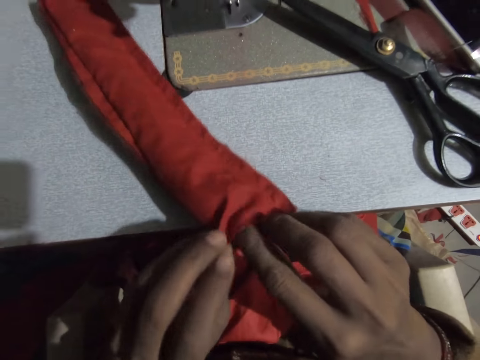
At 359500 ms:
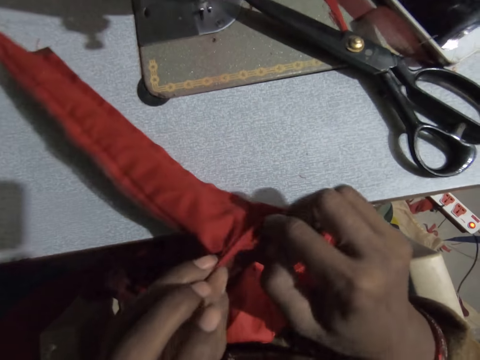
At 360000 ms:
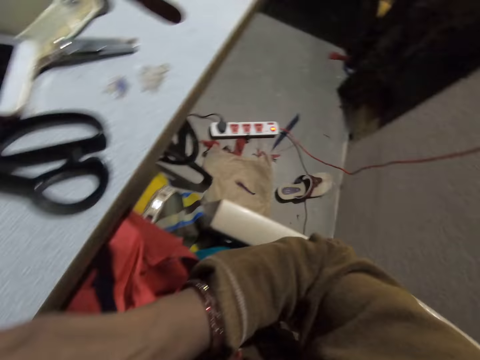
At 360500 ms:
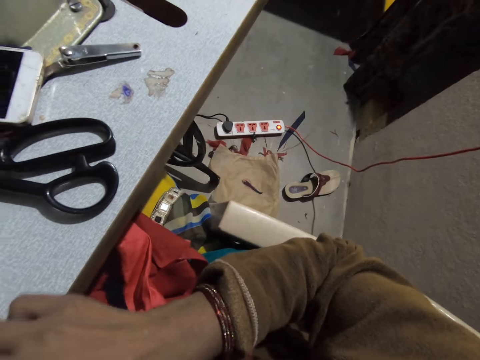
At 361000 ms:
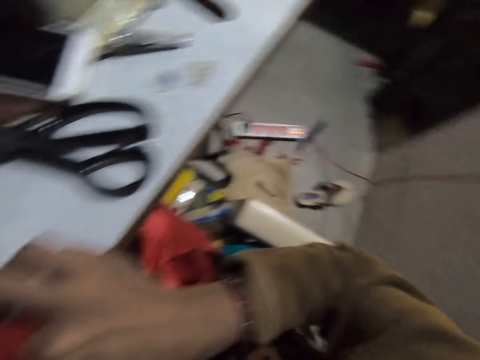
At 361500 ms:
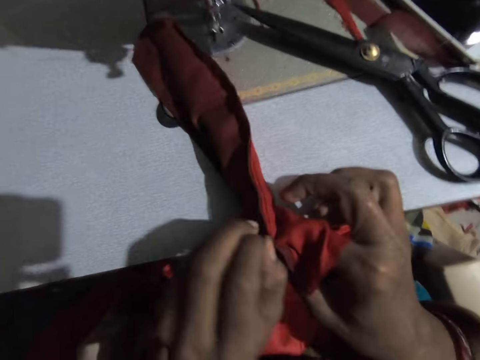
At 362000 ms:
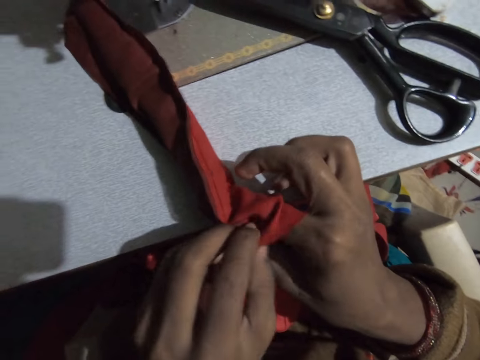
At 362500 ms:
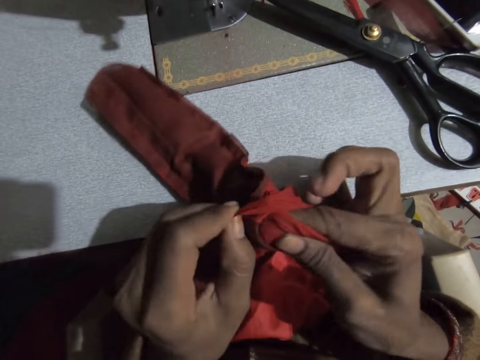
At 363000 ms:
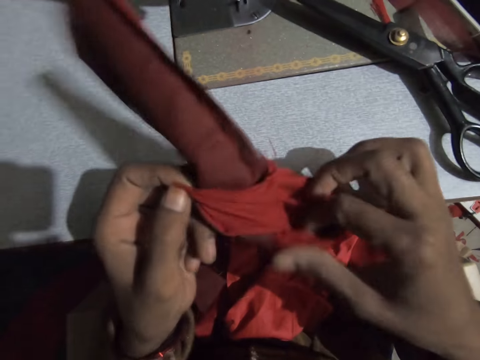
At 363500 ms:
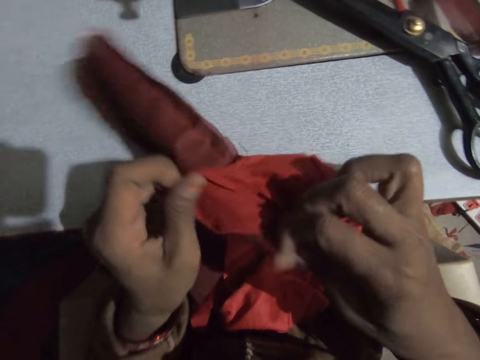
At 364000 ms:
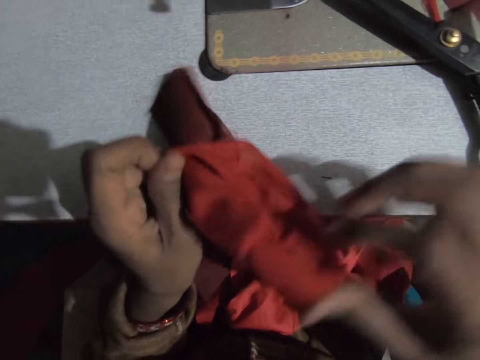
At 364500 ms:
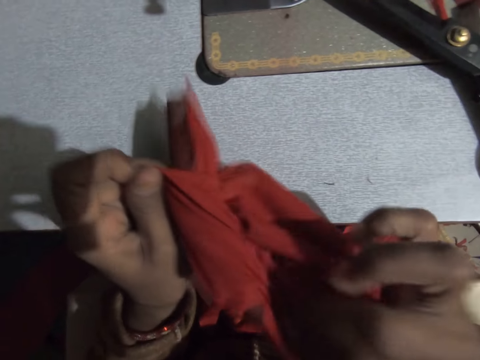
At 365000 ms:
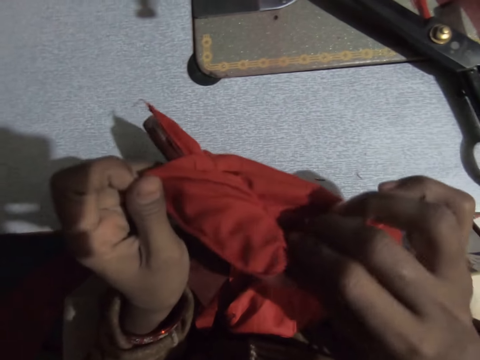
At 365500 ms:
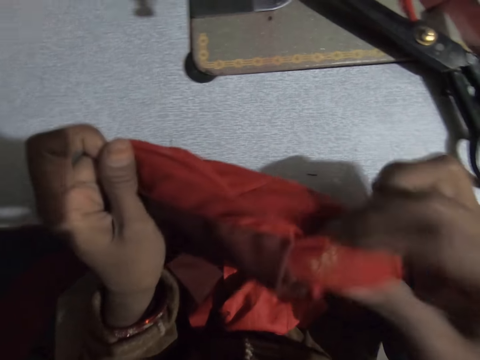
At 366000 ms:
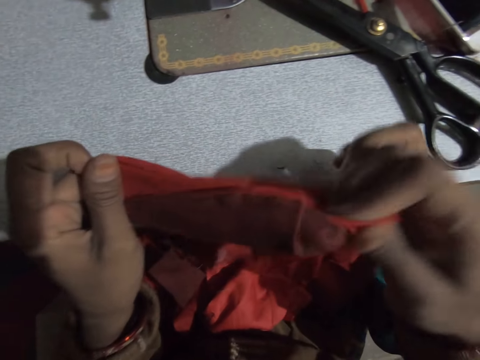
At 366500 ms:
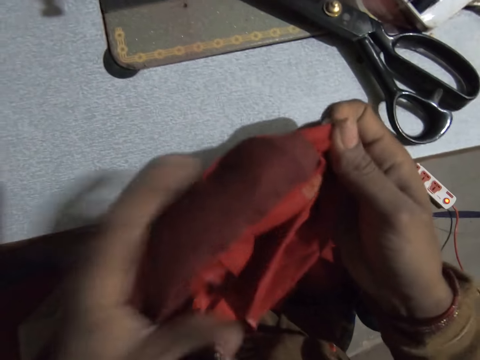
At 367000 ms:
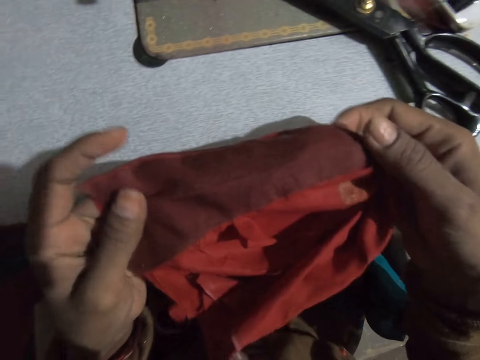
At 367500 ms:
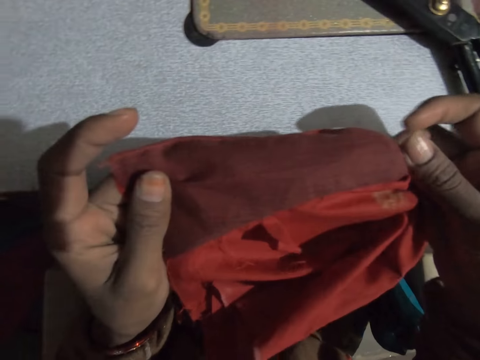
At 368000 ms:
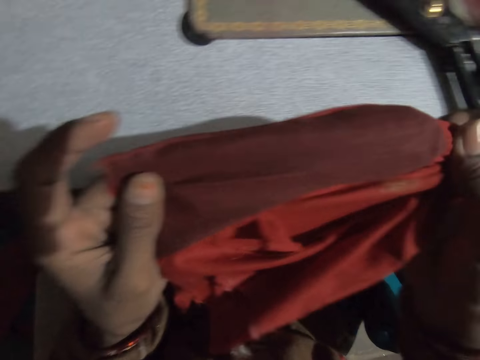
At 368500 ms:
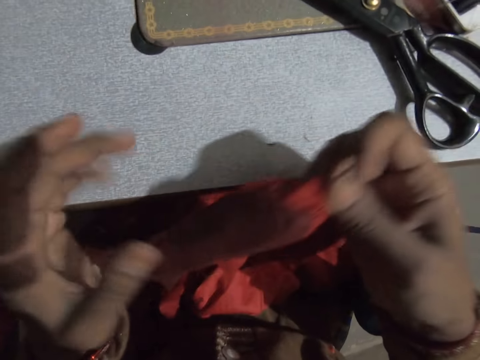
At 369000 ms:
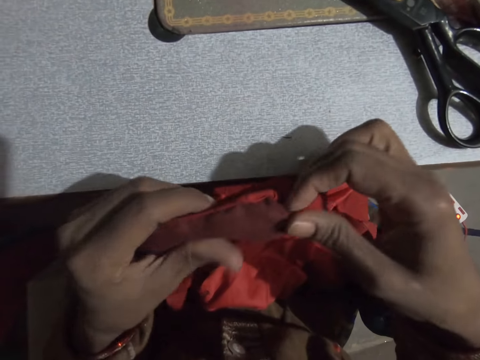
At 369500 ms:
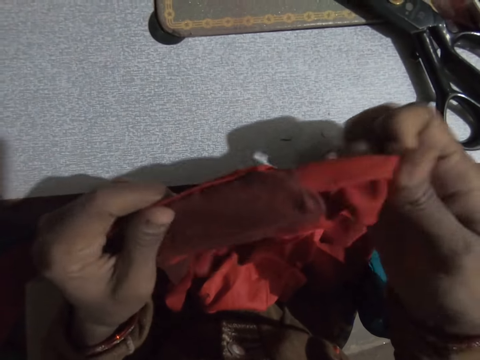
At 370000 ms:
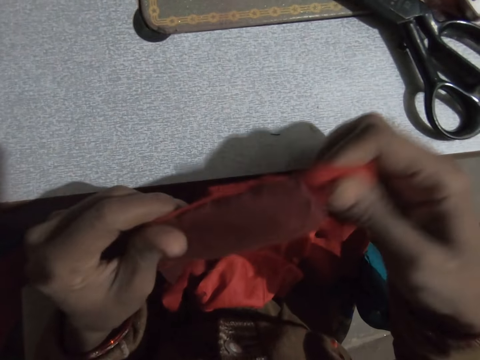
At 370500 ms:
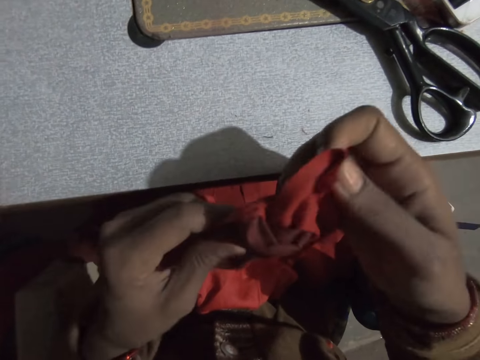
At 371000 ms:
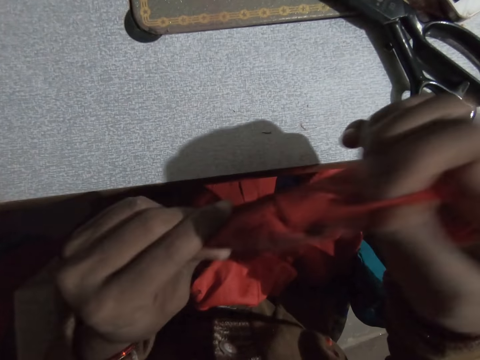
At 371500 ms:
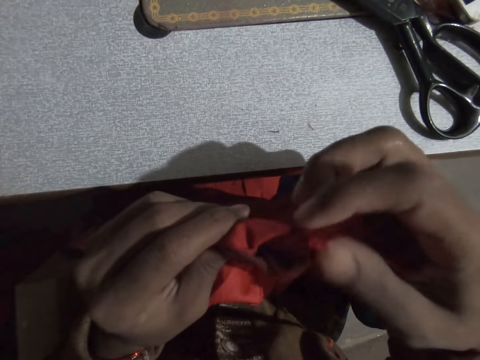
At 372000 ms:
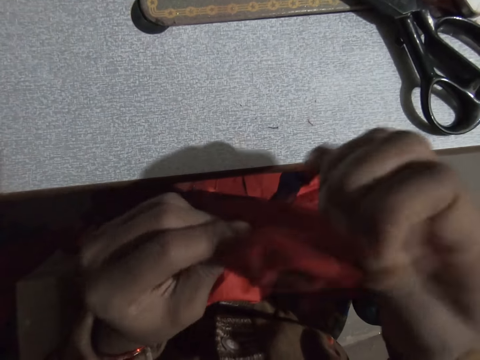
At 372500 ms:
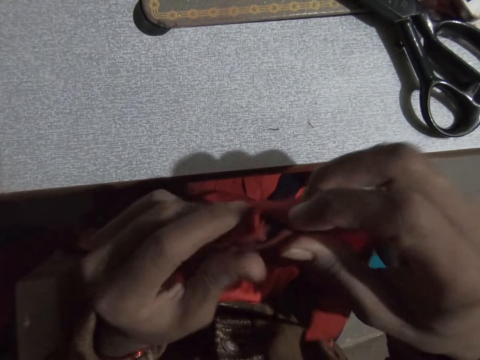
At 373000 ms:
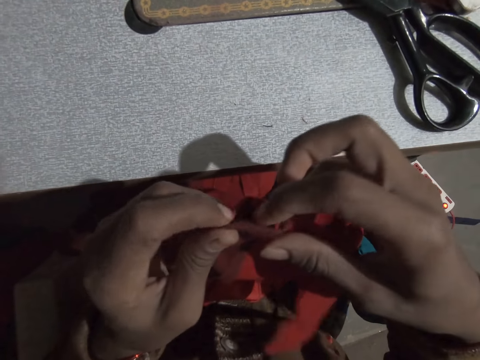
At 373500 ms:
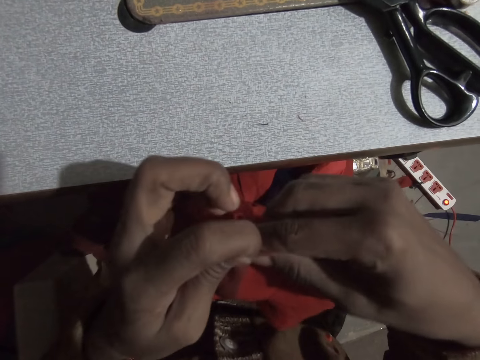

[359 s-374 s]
The camera wearer turns over the cloths or fabric on the sewing machine. They look at the fabric.

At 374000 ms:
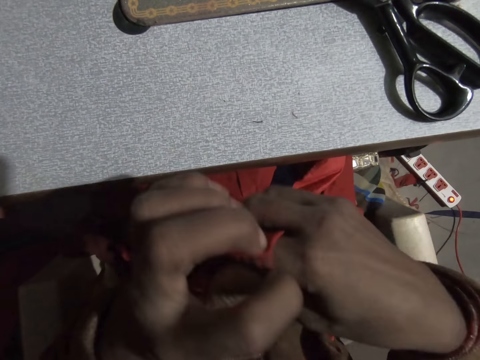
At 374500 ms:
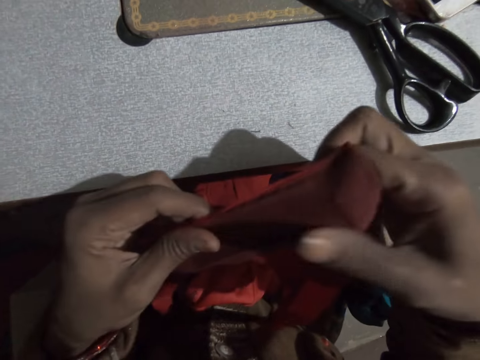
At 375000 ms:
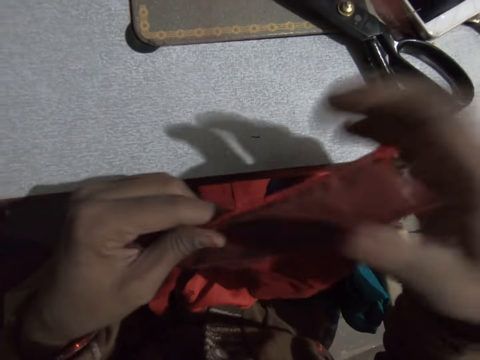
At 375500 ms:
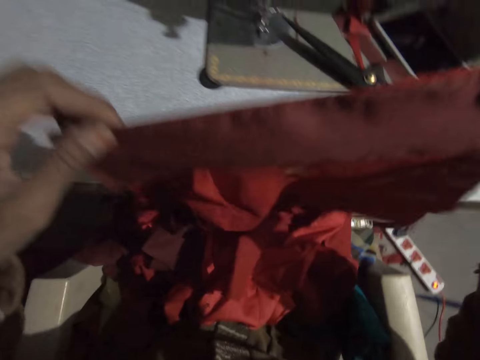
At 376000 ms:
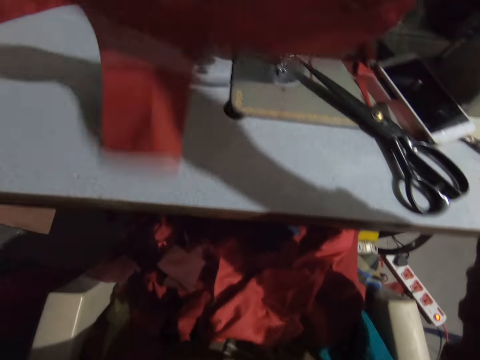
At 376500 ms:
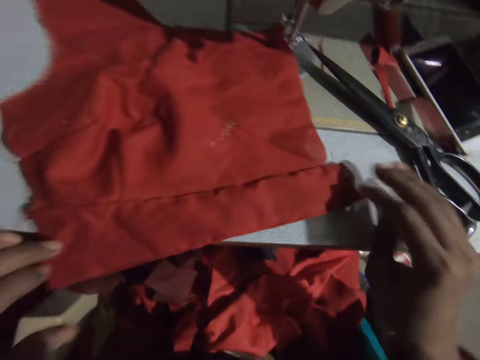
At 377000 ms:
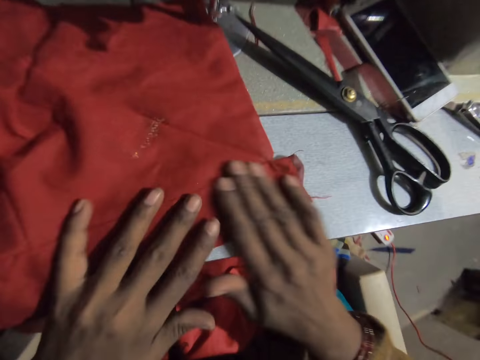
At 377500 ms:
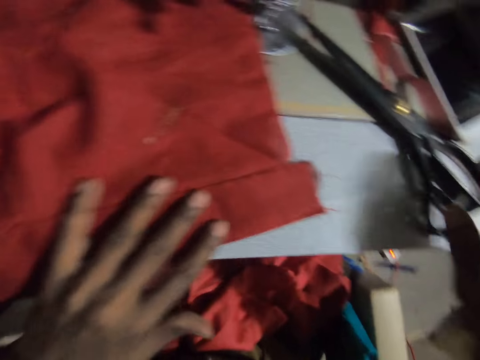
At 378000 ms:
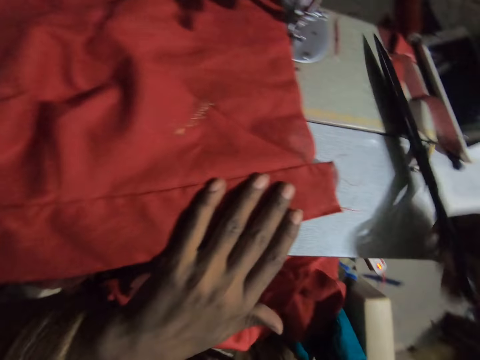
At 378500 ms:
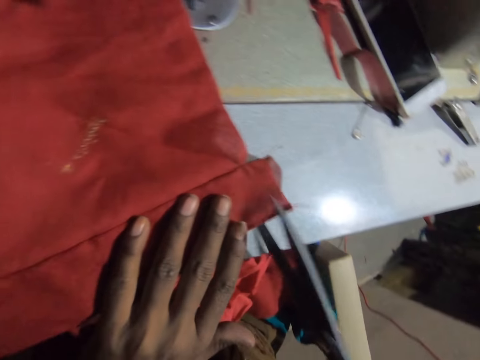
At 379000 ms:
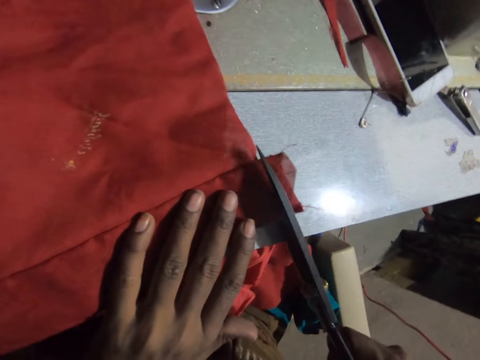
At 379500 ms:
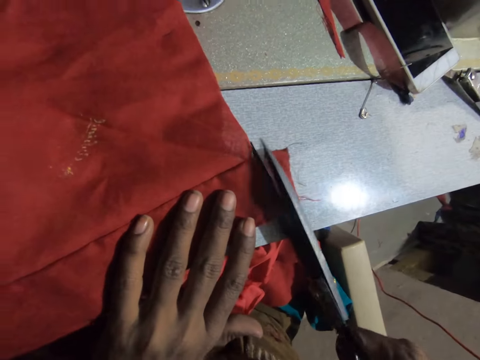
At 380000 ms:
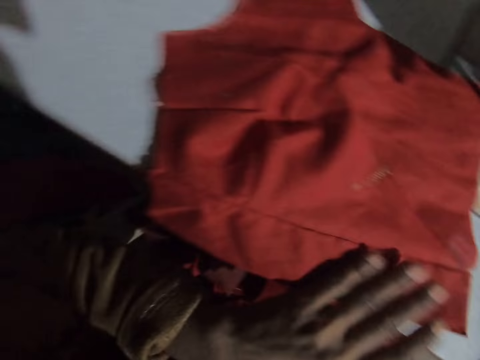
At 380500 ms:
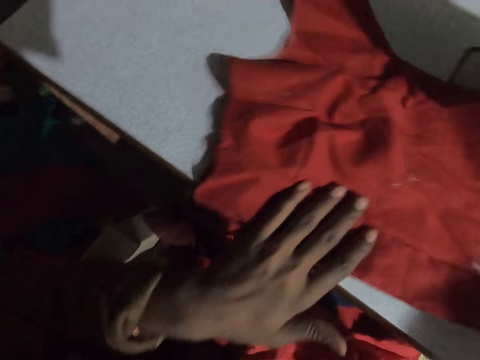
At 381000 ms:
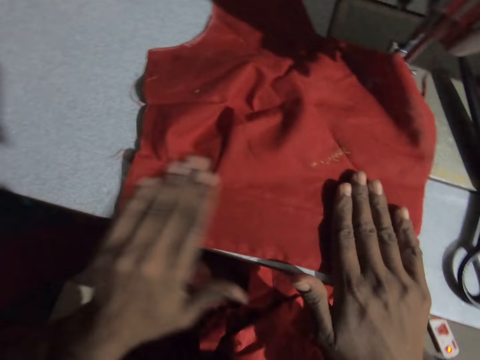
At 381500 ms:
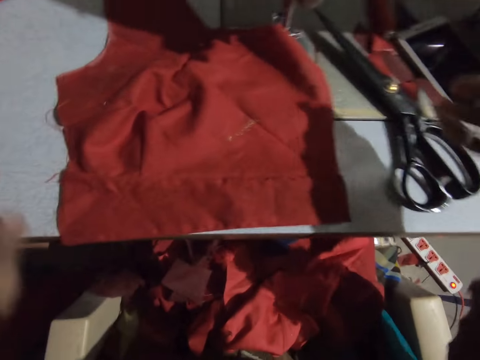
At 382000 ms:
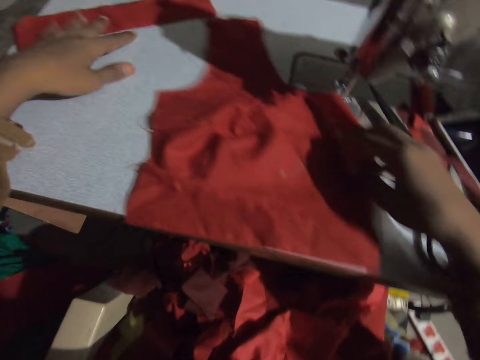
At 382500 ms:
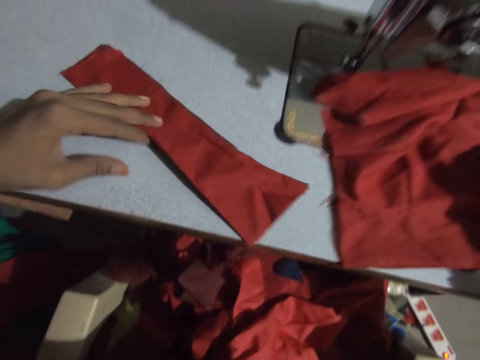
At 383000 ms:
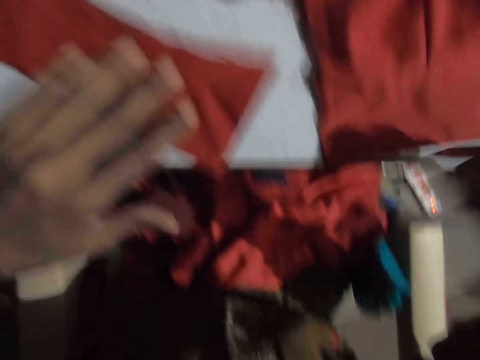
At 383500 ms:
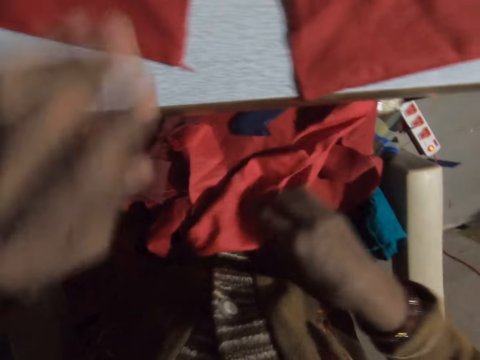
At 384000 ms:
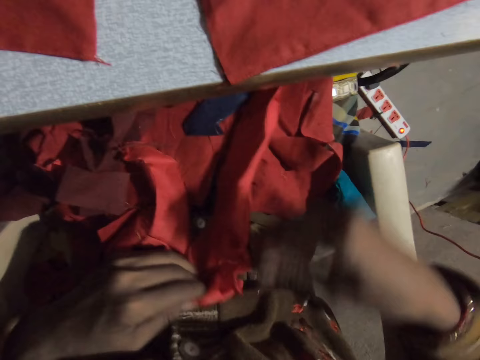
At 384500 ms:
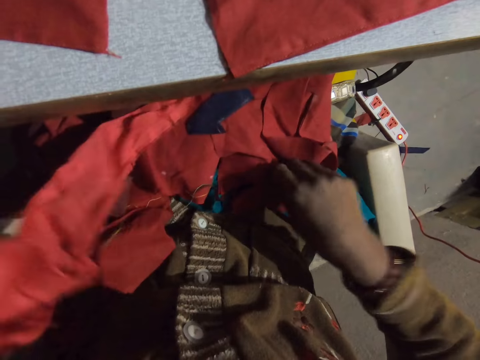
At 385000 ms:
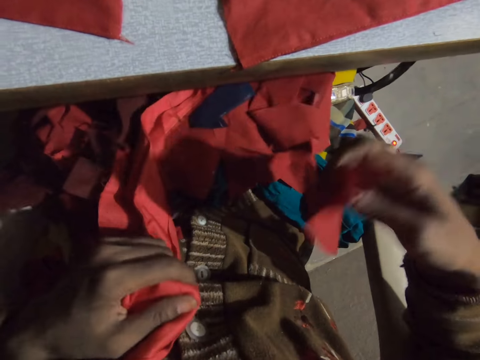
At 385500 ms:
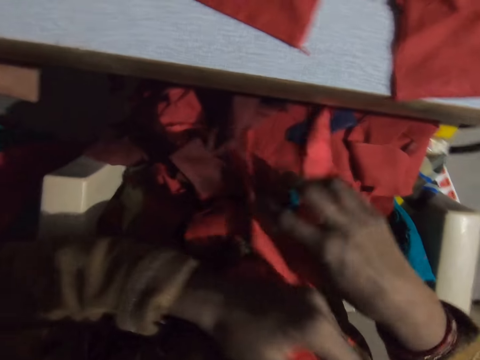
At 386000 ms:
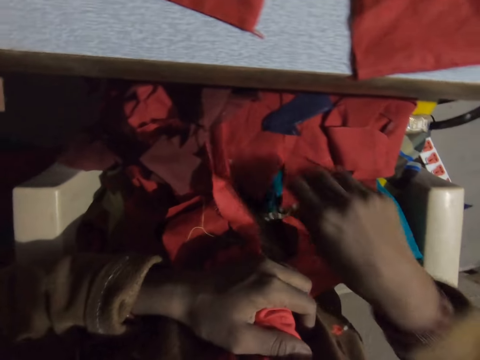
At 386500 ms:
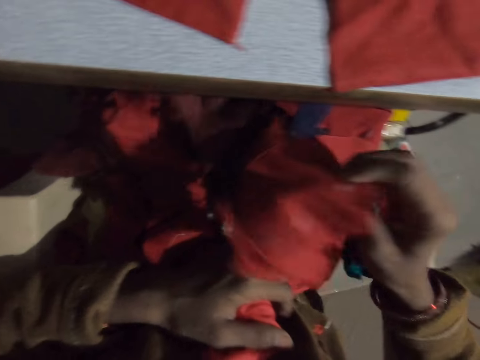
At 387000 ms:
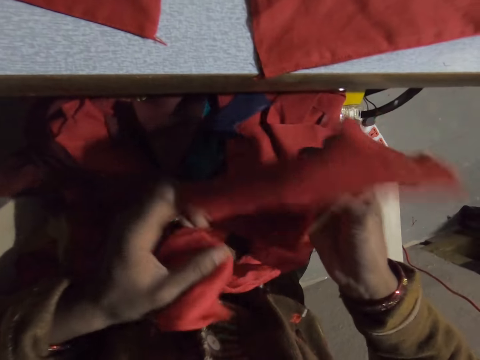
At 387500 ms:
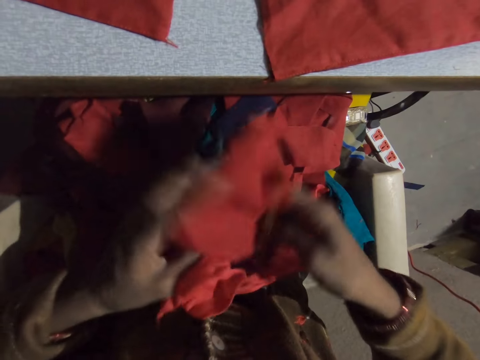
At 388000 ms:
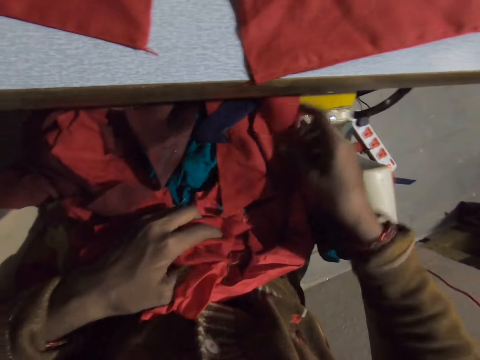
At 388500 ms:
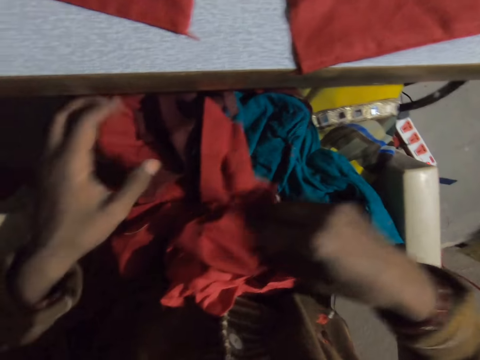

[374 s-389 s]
The camera wearer lays the cloth or fabric on the sewing machine. He straightens the fabric. He picks up the scissors from the sewing machine. He cuts the edge of the cloth with the scissors. He drops the scissors on the sewing machine. He moves the cloth on the sewing machine. He selects a piece of cloth on his lap. He touches another piece of fabric.
